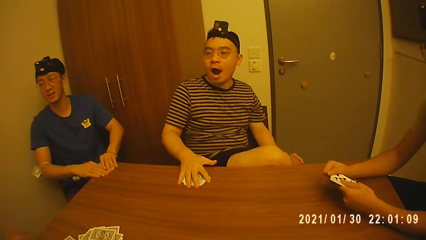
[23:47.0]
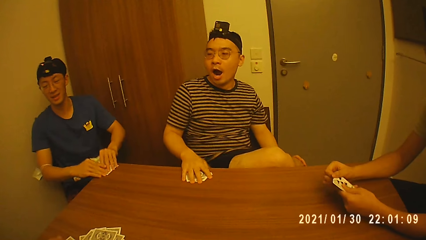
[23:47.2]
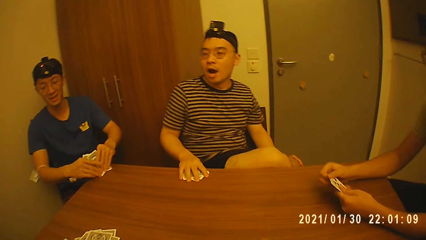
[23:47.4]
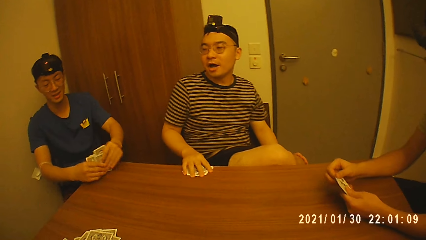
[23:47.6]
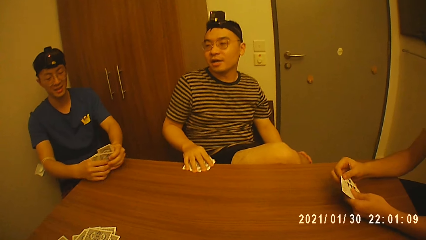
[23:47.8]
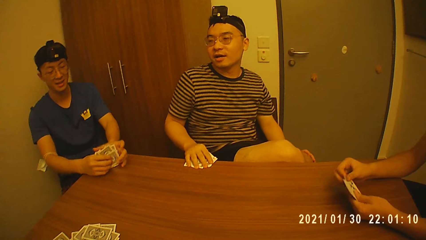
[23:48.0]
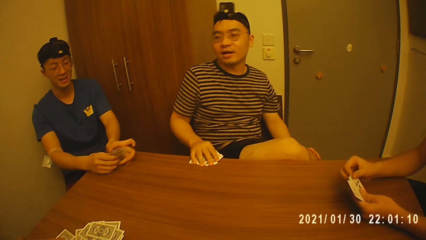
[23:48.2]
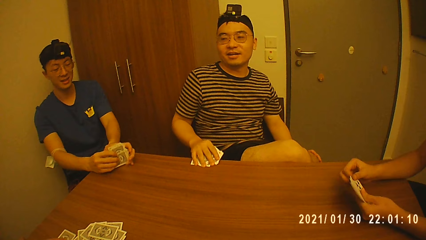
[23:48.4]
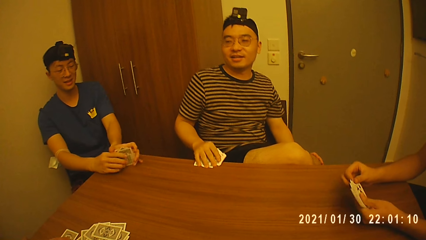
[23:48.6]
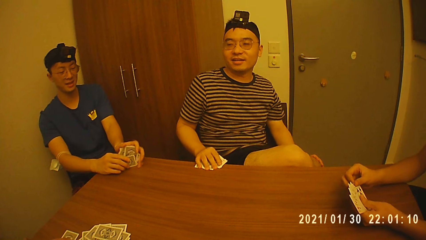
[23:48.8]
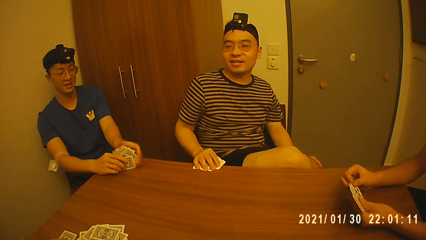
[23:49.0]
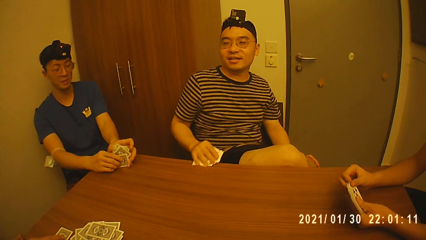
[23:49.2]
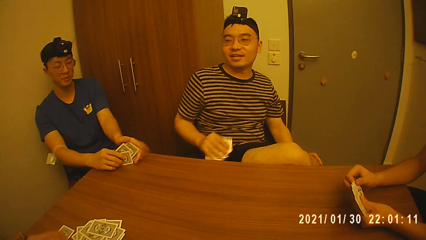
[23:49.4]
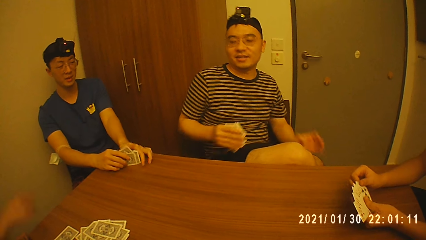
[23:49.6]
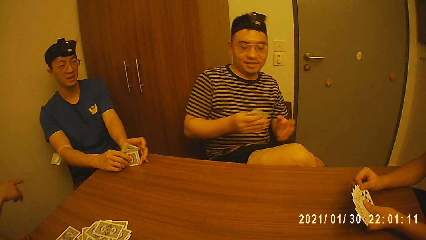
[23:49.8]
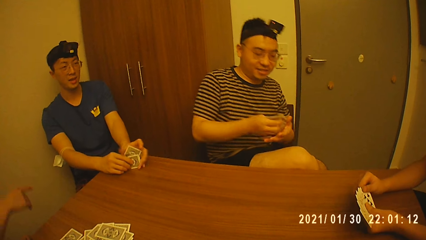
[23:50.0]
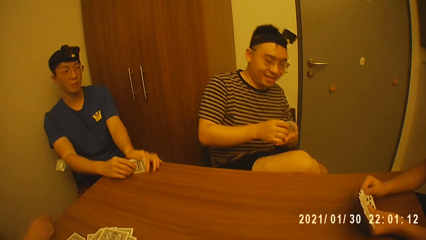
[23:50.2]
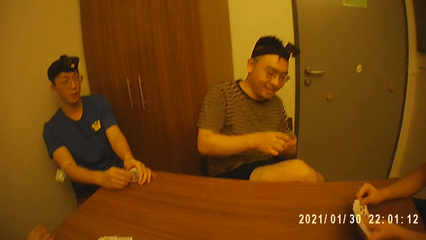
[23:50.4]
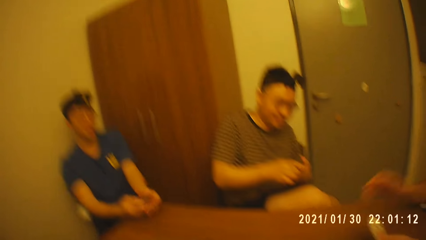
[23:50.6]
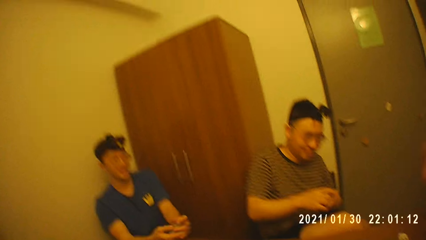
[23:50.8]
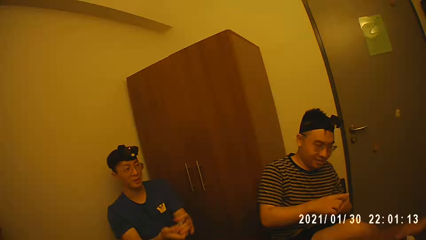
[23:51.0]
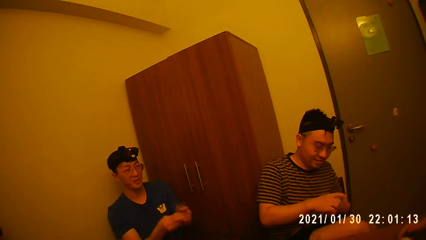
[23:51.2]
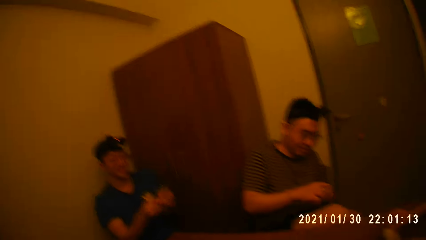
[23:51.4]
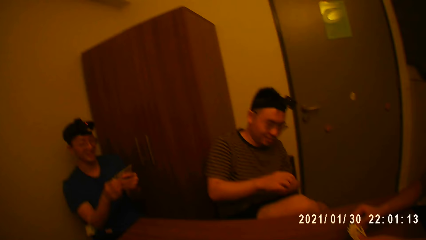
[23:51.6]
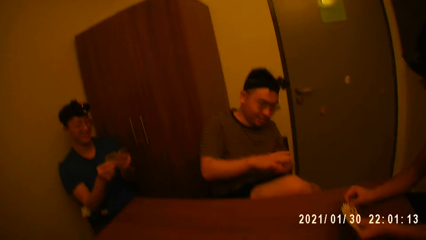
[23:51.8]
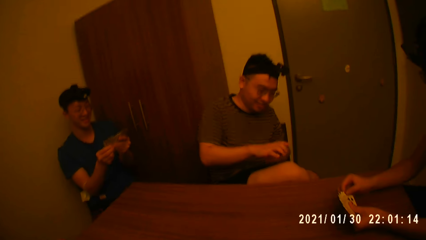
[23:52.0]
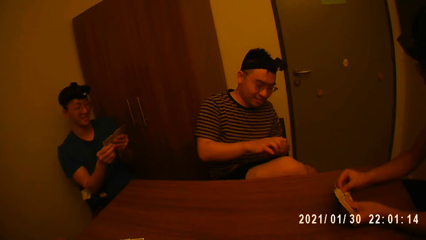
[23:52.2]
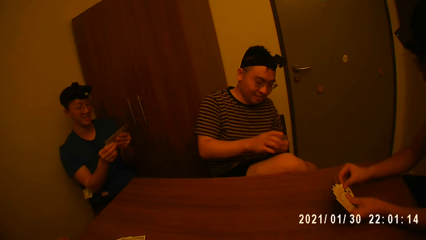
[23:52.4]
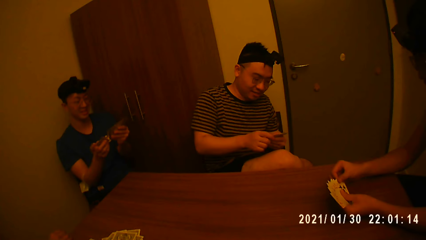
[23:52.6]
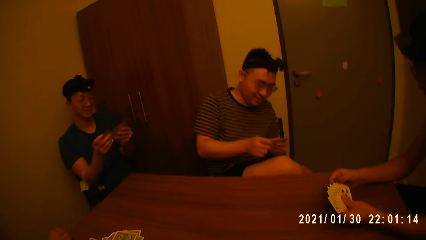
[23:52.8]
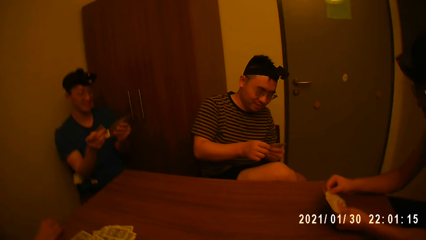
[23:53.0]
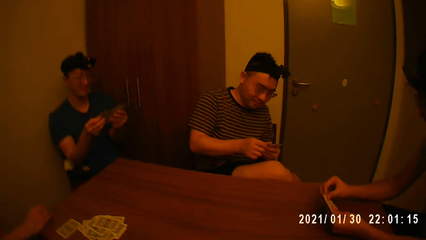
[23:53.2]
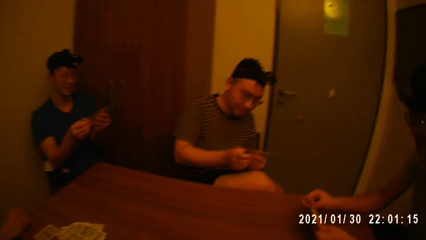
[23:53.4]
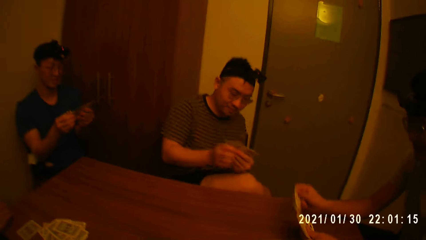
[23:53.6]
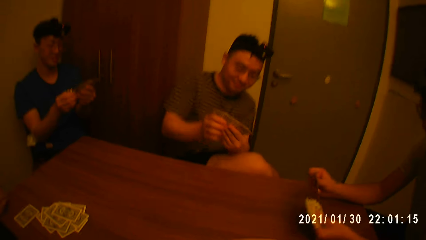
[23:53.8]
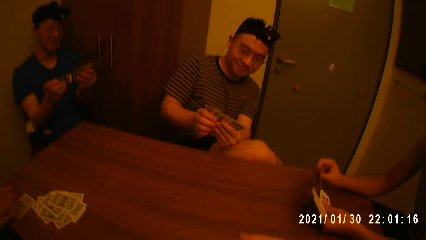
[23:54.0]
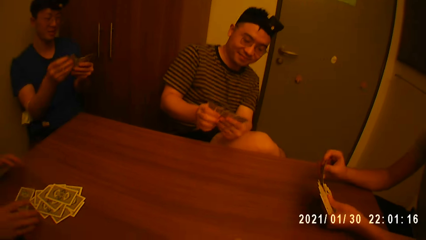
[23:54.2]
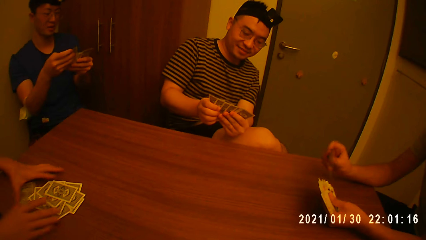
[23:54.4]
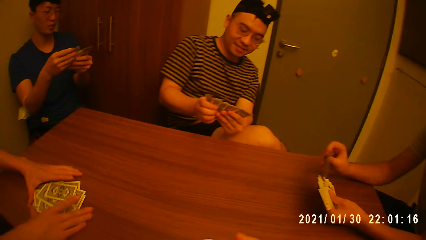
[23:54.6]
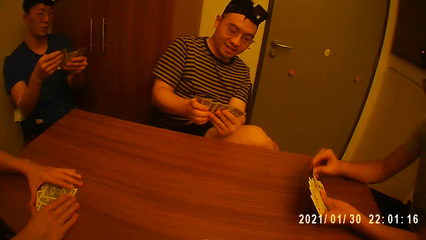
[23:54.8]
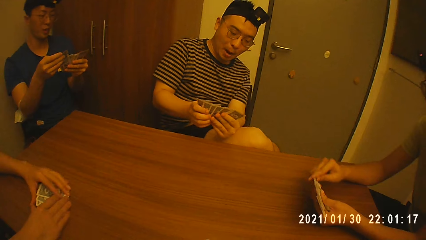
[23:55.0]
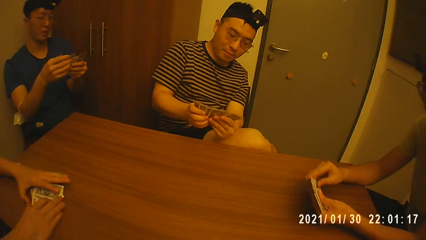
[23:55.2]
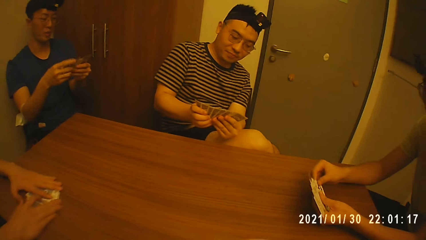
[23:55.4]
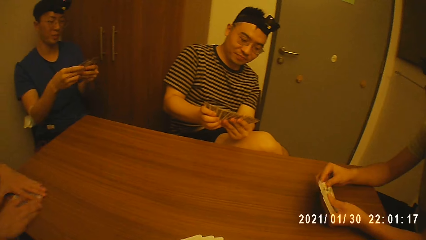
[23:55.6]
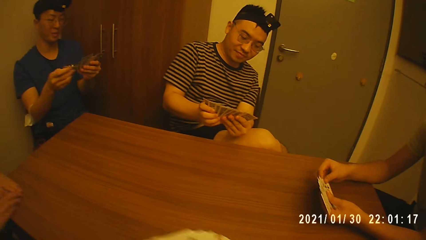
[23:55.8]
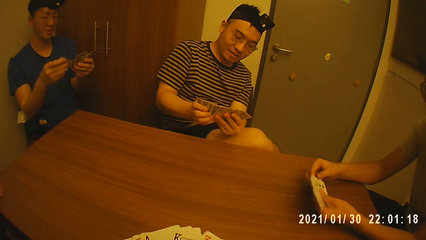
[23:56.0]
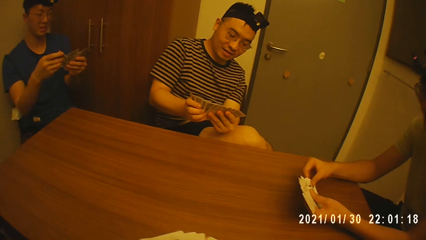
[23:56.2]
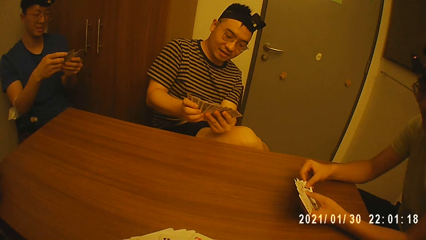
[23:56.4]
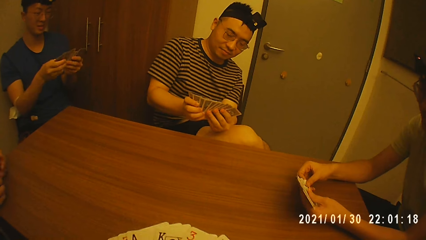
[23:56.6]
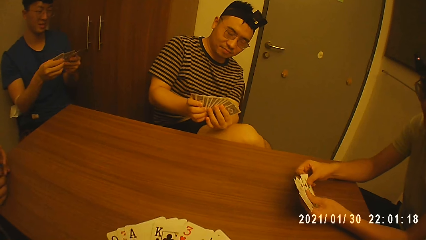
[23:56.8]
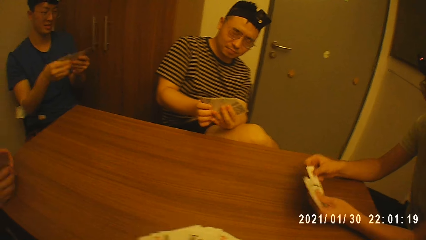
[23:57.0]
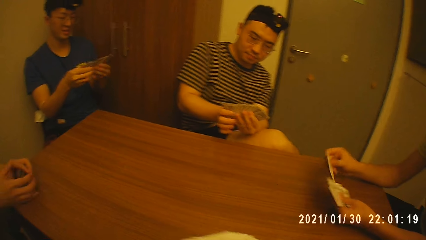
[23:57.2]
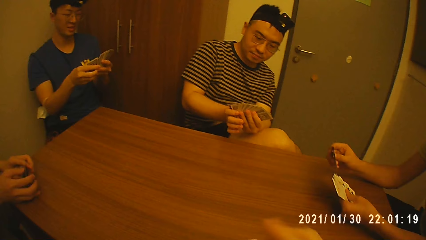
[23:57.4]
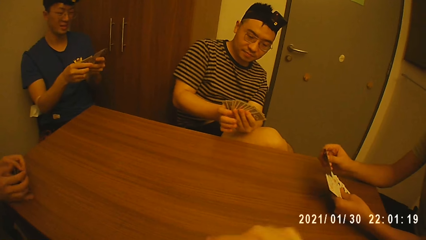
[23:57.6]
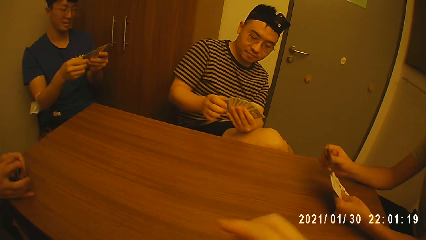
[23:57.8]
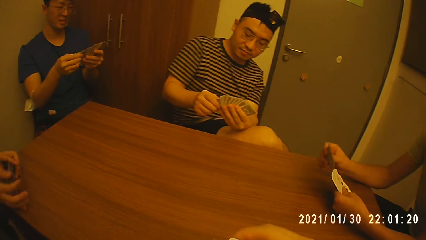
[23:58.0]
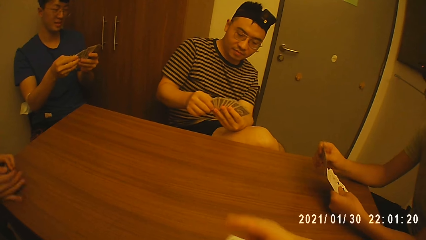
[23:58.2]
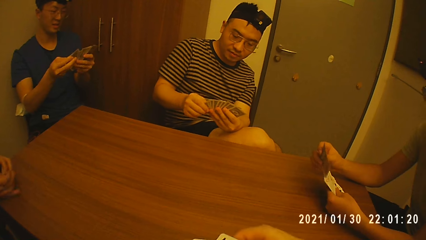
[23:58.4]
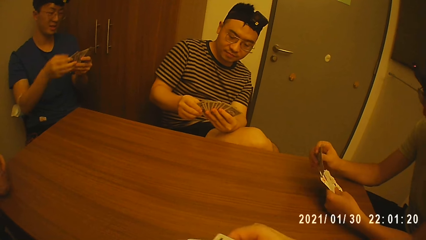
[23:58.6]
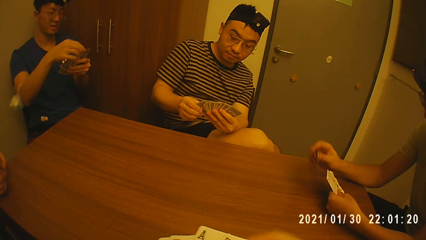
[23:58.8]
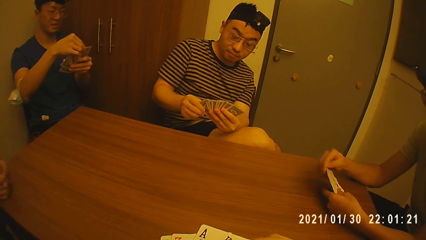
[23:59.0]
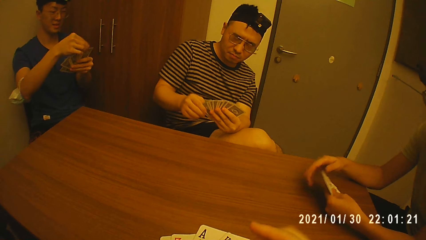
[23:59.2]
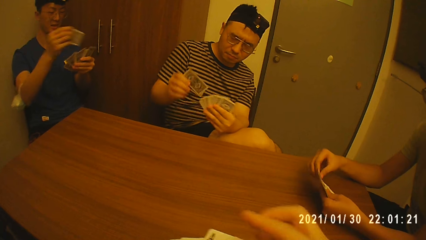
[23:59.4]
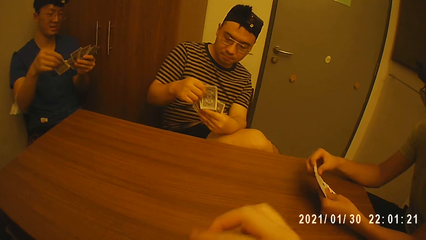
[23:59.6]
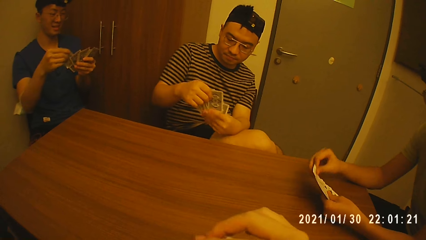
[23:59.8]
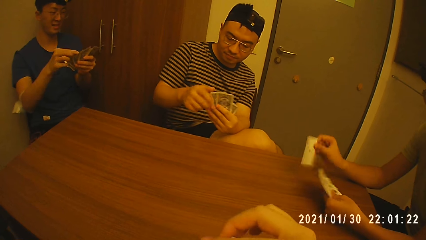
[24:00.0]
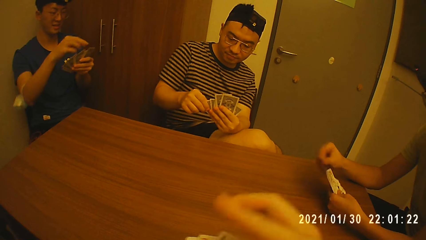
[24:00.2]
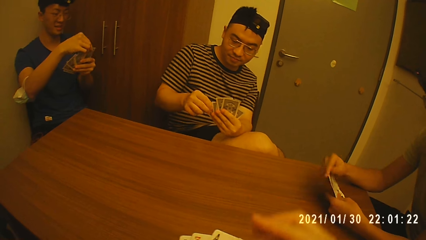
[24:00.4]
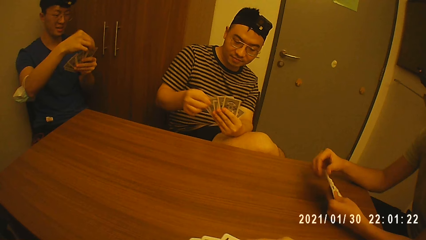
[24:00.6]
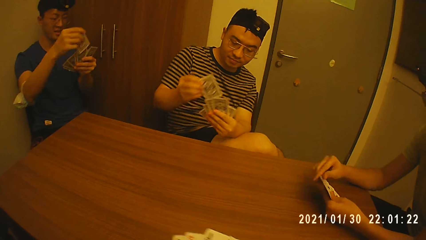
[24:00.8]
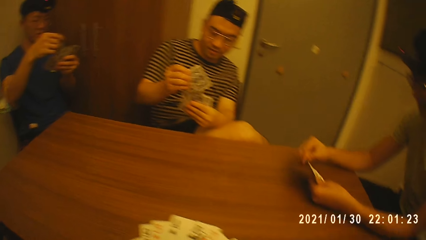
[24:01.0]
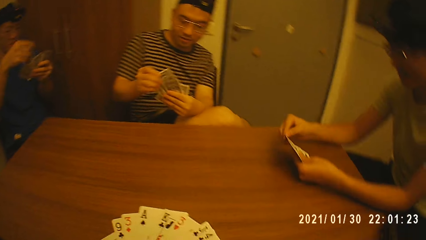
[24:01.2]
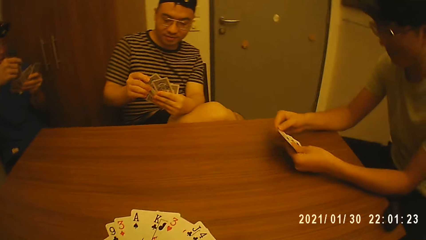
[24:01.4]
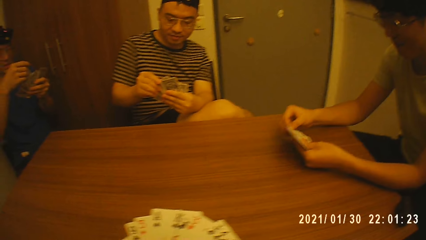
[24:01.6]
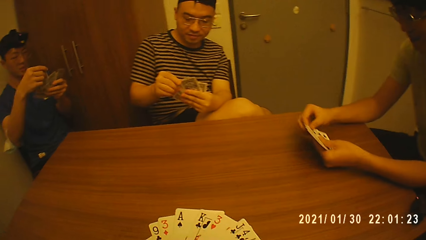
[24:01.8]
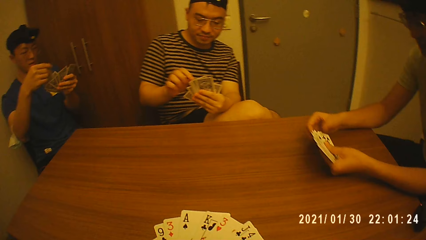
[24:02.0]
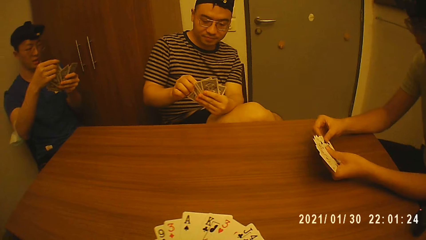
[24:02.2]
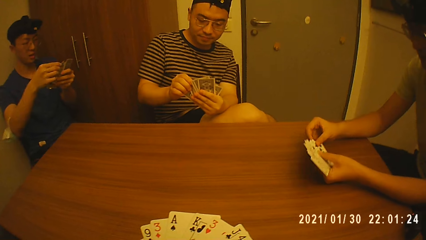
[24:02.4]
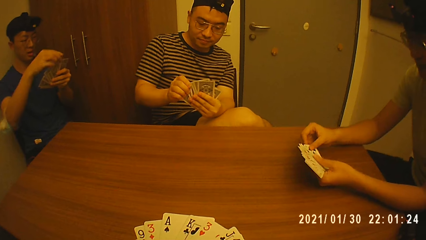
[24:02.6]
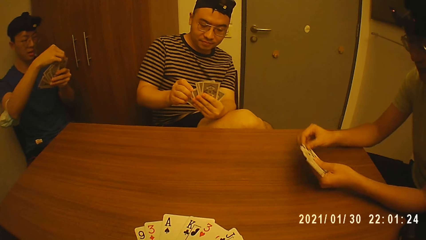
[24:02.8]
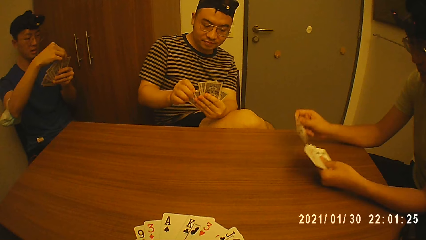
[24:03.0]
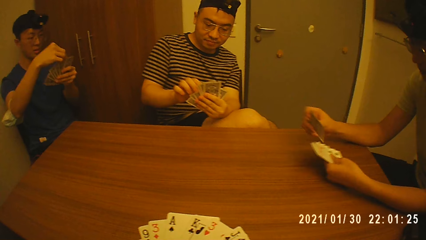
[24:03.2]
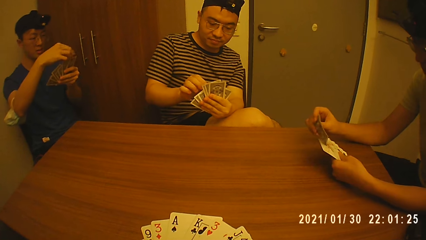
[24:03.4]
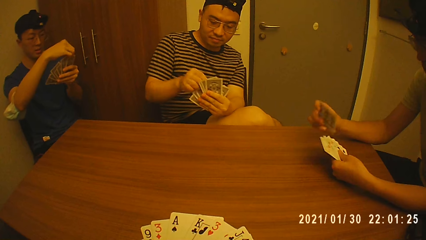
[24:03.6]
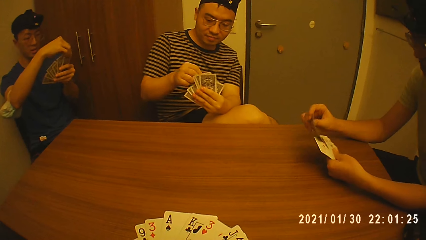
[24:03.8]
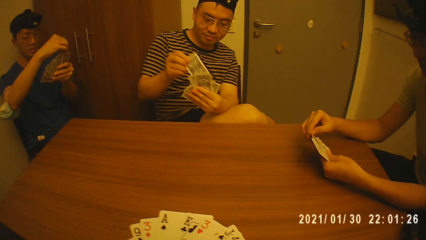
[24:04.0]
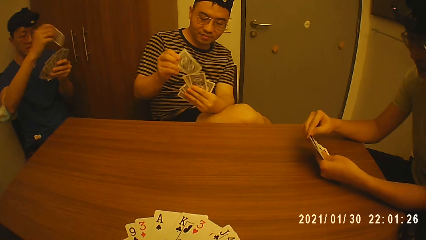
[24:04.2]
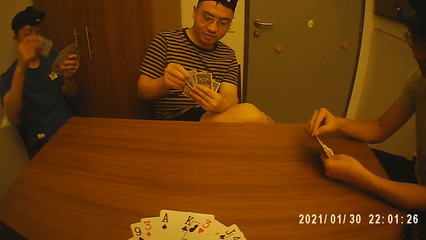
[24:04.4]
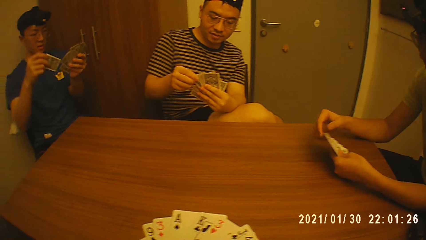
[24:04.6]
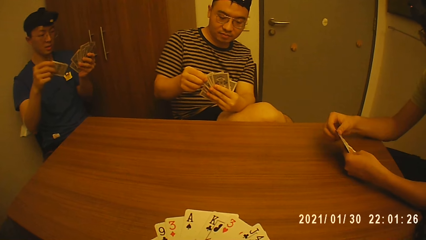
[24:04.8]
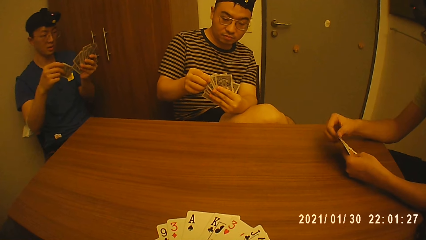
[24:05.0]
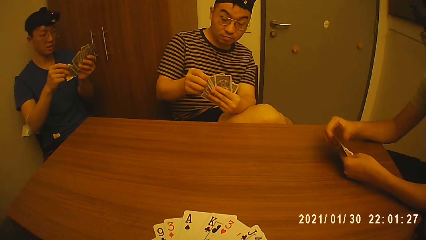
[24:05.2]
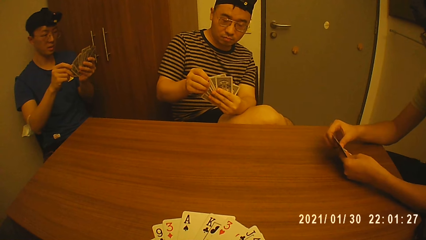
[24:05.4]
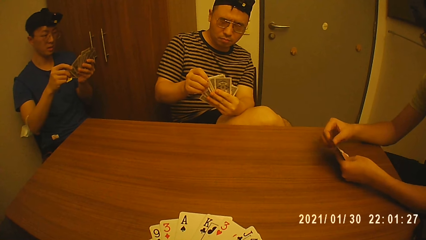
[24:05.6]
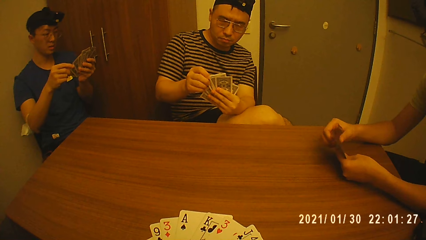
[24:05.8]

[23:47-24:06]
A man holds the cards on the table with both hands. Another man talks to a third man. A fourth man holds the cards on the table with his right hand. The first man arranges the cards in his hands. The fourth man picks the cards from the table with his right hand and holds the cards with both hands. The first man picks the cards from the table with both hands. The fourth man arranges the cards in his hands. The first man arranges the cards in his hands. A fifth man talks to people. A sixth man arranges the cards in his hands. A seventh man arranges some cards on the table with both hands and moves the cards on the table with both hands. The camera wearer holds some cards in both hands. The seventh man holds the cards on the table with both hands. The camera wearer arranges the cards in his hands. He touches the card.
